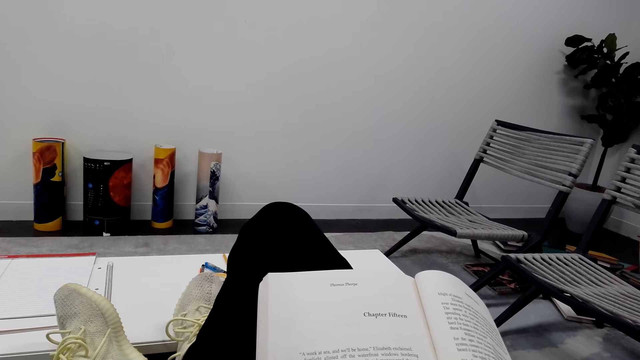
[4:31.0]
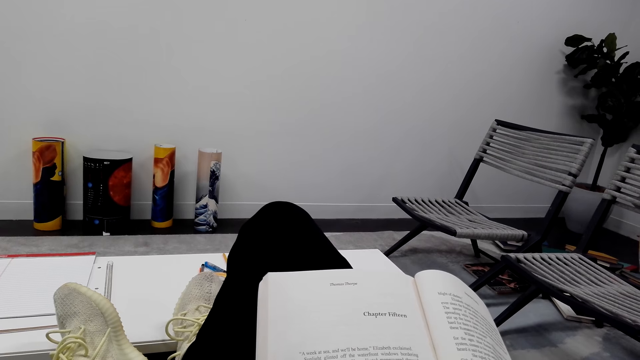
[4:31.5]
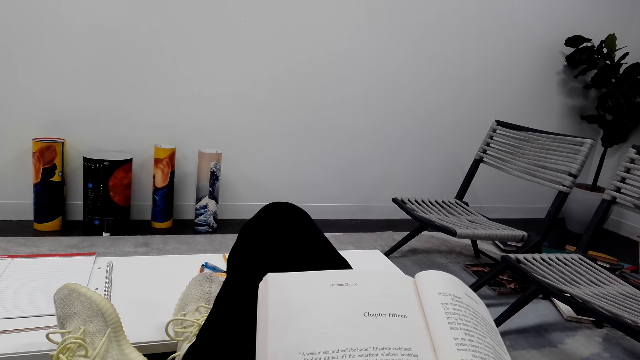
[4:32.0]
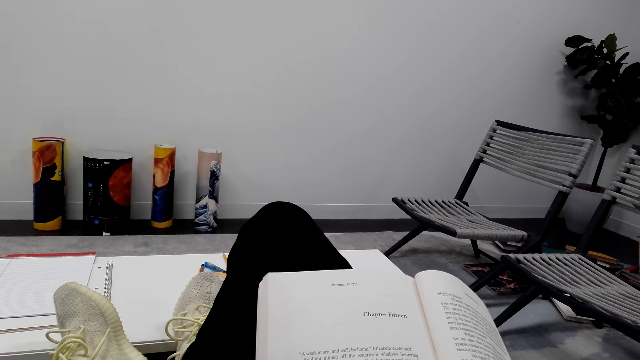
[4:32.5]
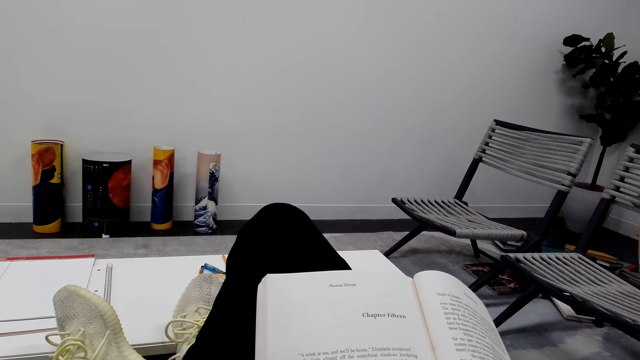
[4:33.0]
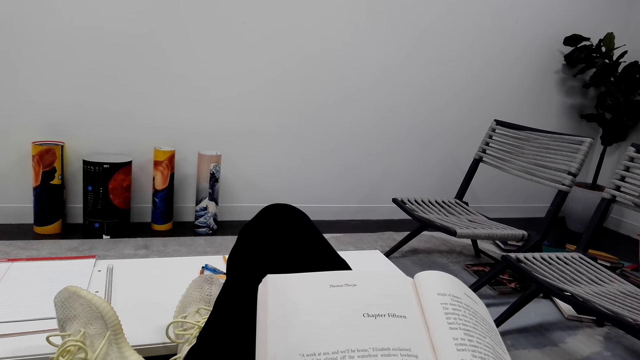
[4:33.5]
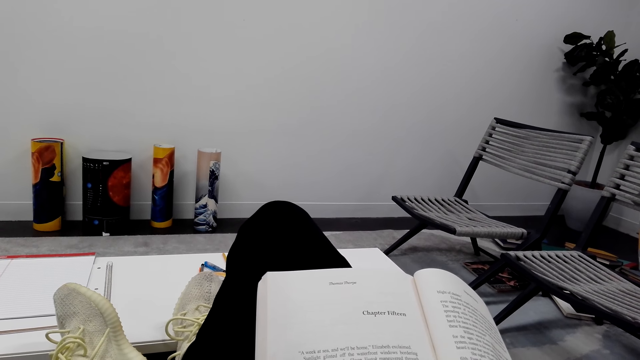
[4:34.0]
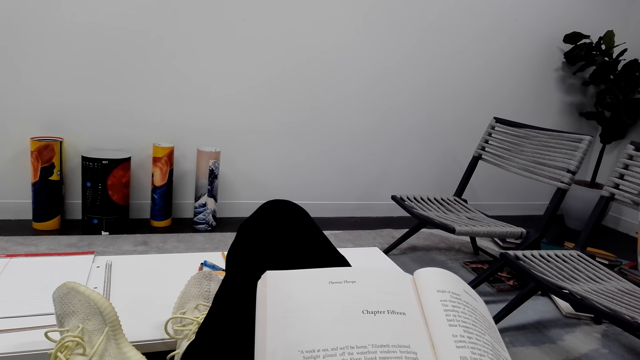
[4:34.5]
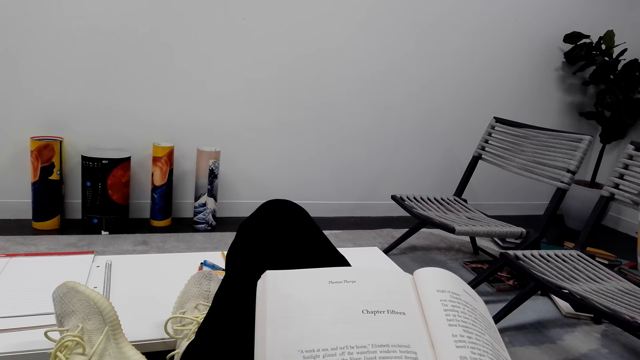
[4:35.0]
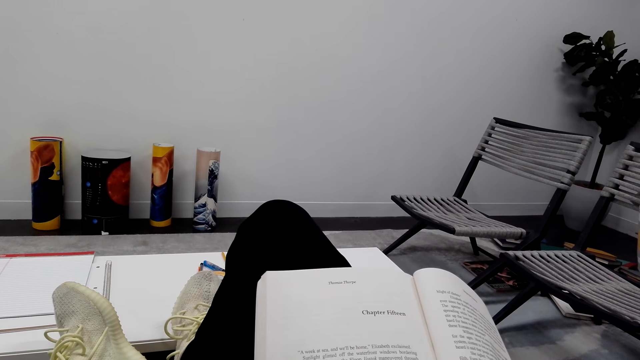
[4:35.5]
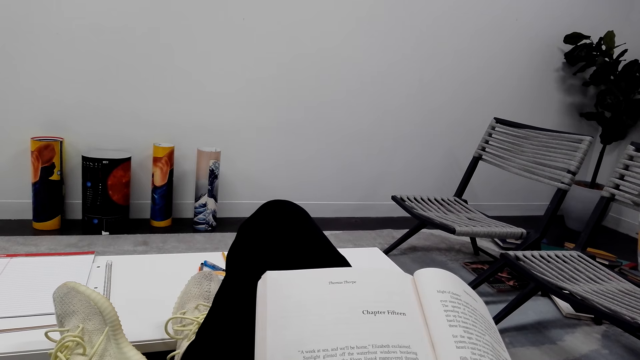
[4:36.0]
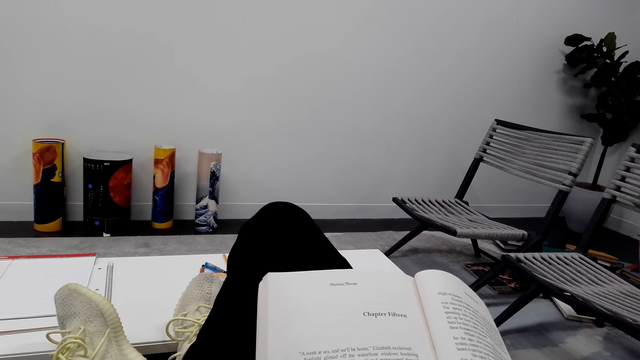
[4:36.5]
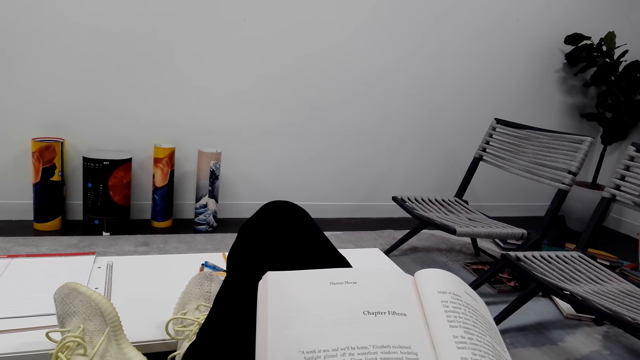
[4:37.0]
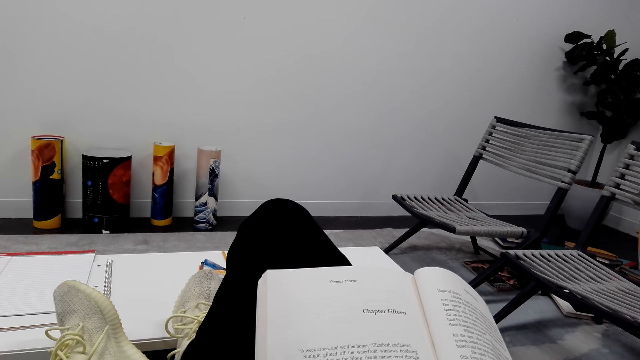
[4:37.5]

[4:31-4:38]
The camera wearer reads the novel.

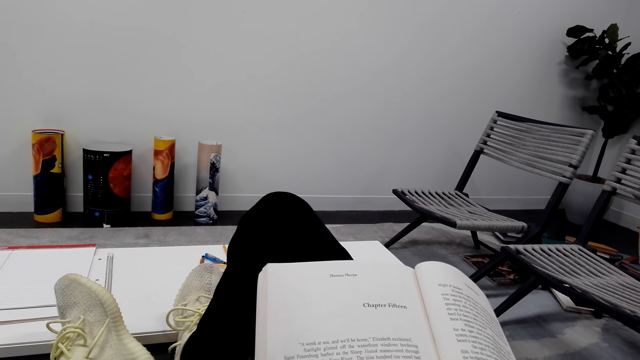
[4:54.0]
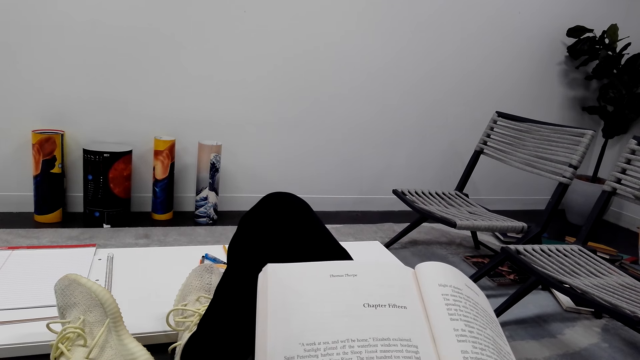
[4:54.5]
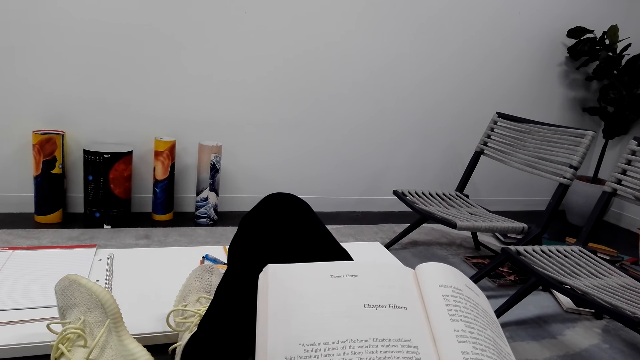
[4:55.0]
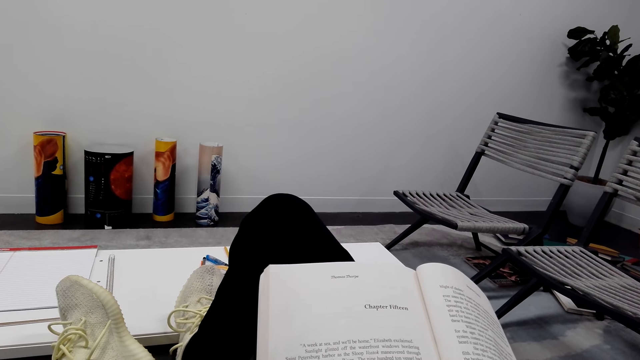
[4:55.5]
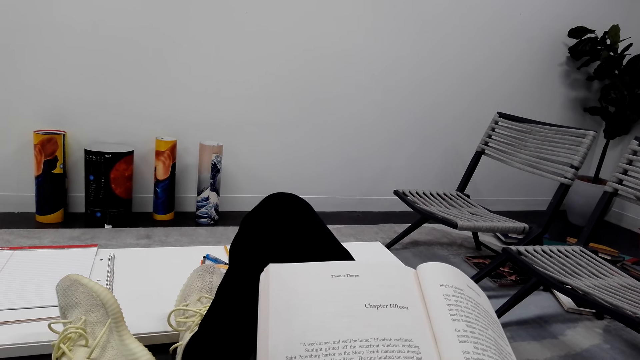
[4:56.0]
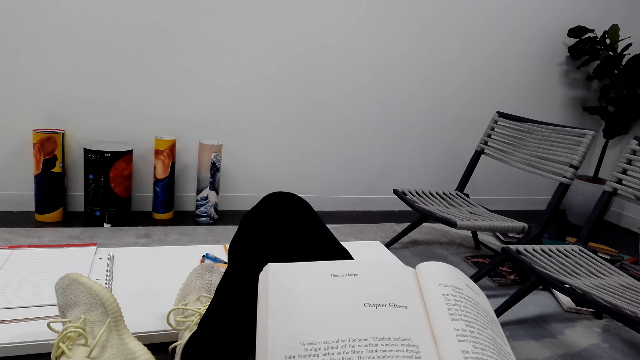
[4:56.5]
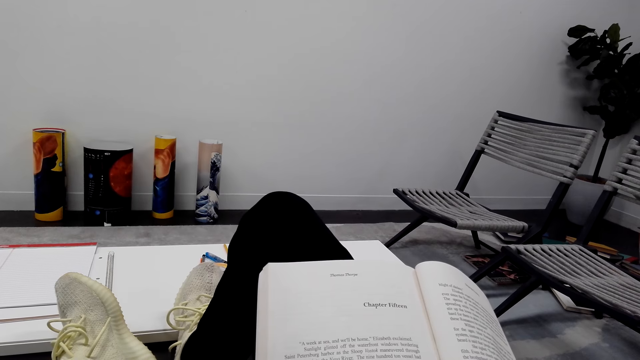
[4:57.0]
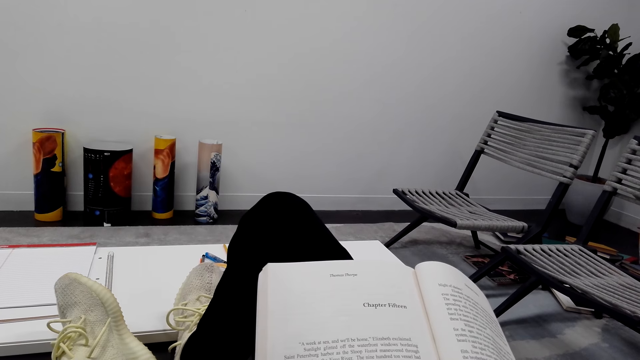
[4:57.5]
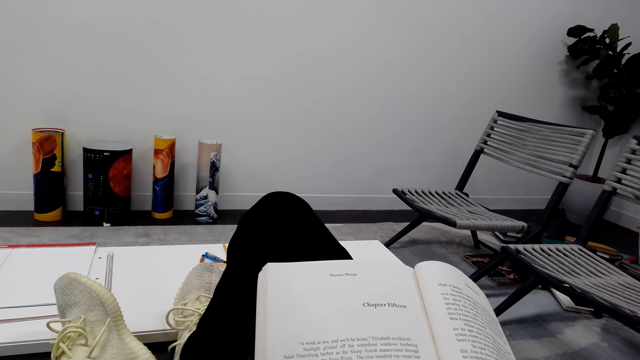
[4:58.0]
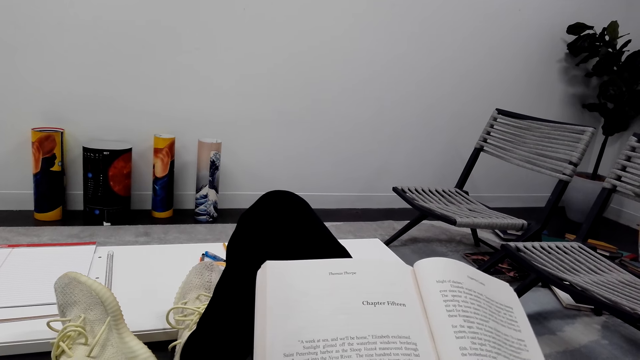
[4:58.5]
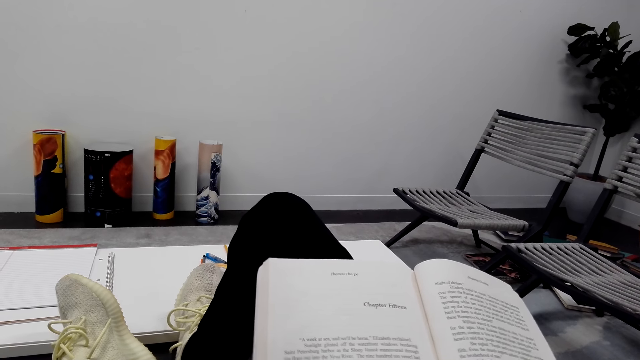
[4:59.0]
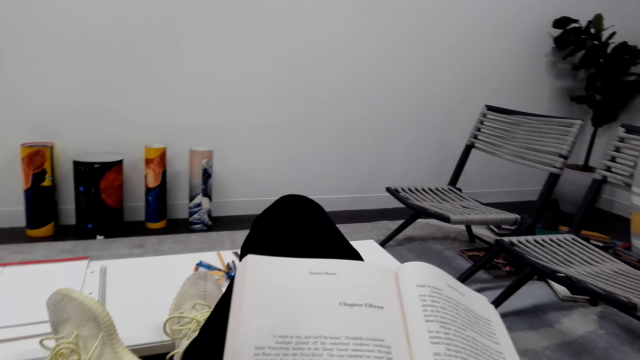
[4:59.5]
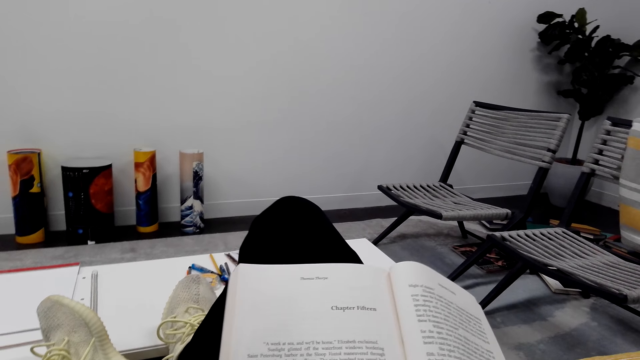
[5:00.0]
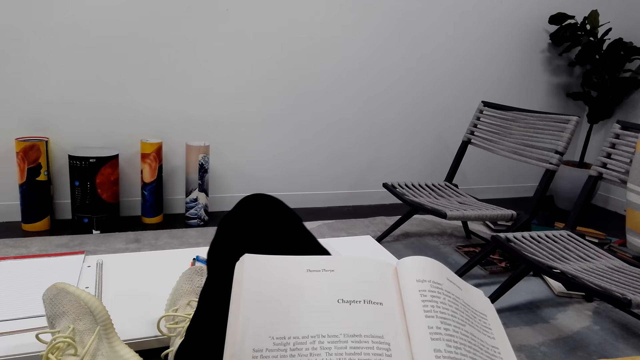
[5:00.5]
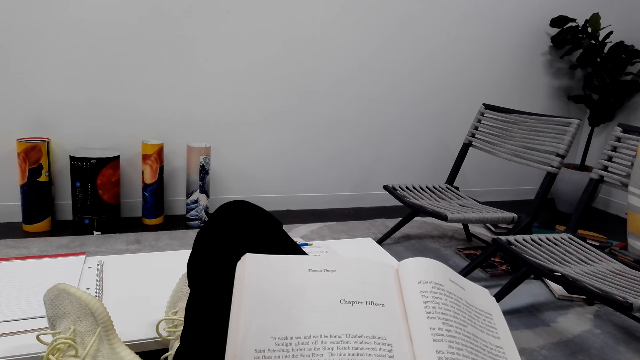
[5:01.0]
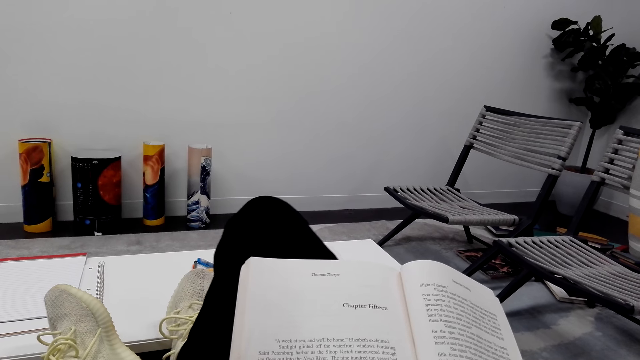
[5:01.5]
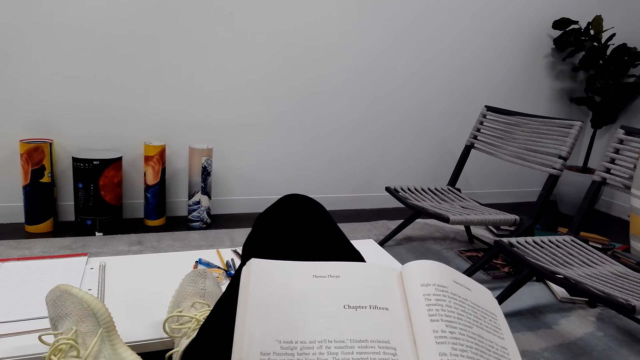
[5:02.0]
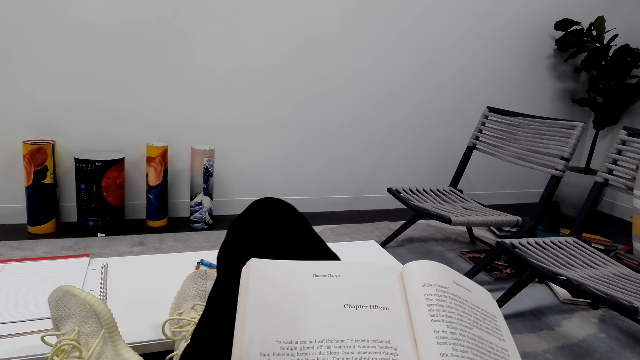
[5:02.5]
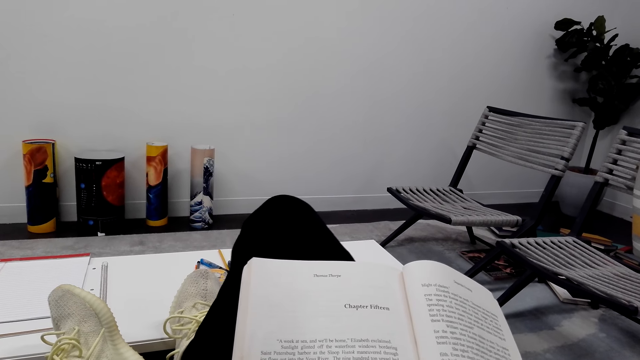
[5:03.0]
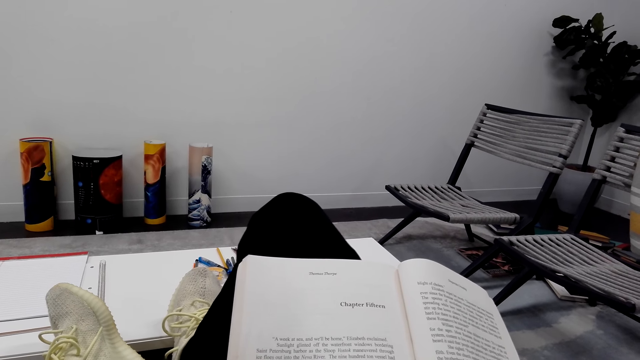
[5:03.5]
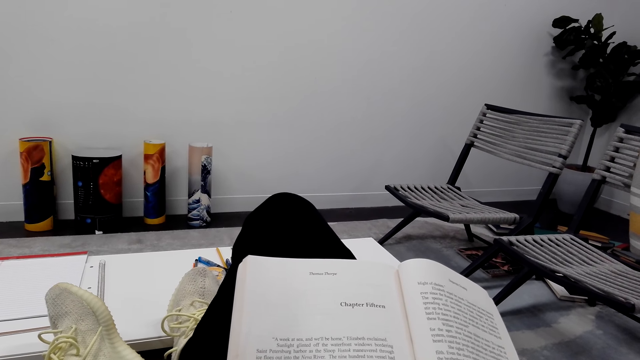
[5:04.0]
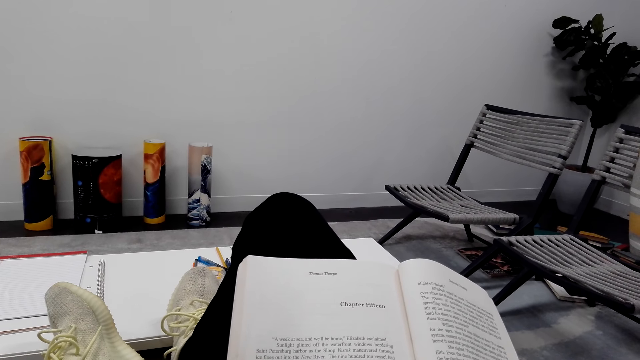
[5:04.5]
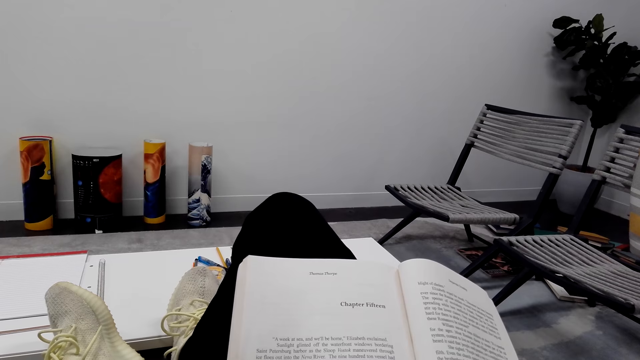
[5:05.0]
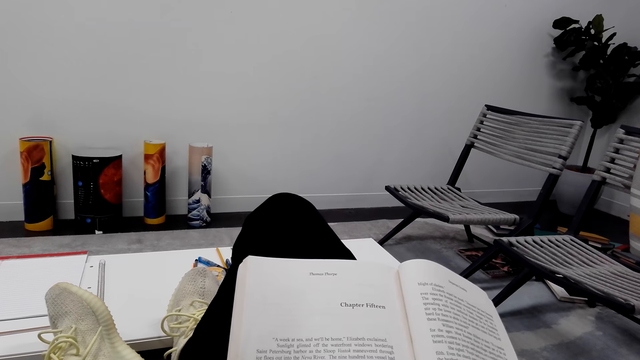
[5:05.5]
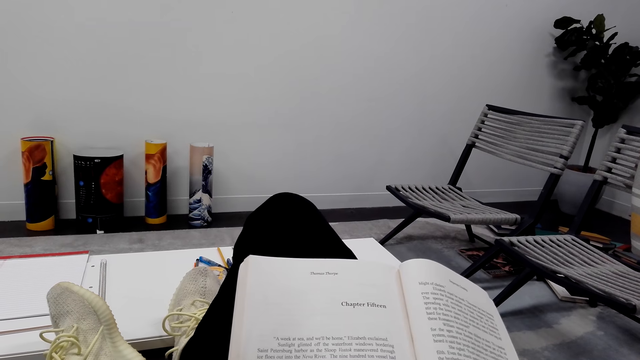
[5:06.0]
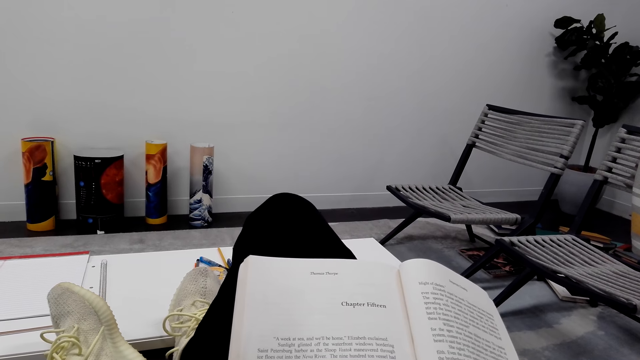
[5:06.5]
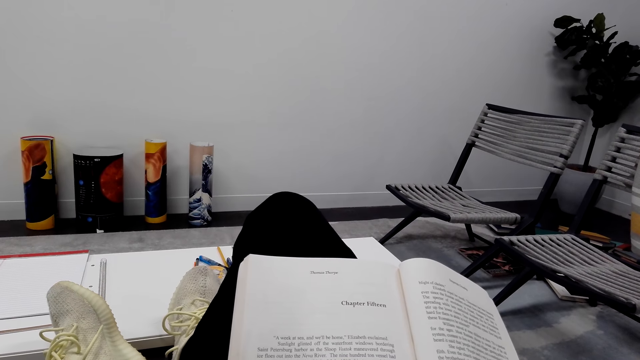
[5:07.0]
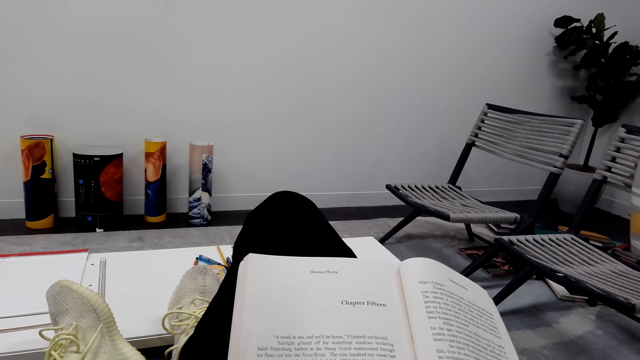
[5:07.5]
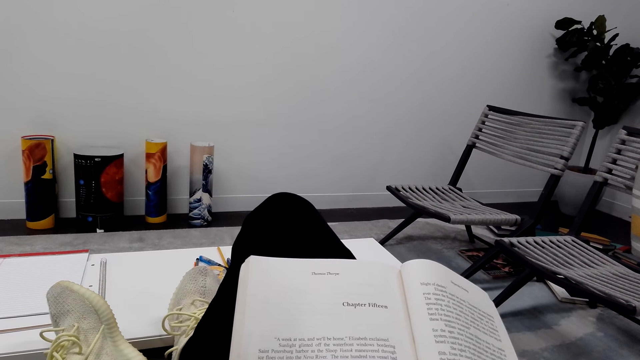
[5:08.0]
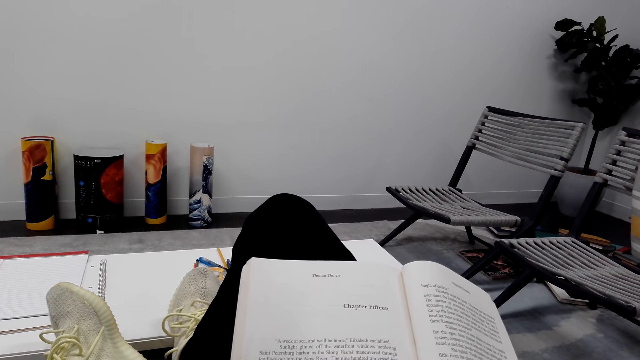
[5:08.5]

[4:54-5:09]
The camera wearer reads the novel. They hold the novel well. They shake a leg. They read the novel.
